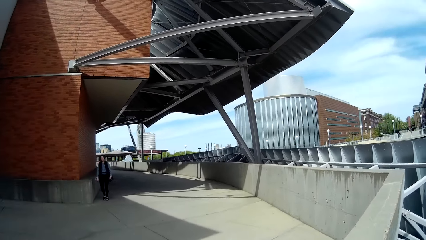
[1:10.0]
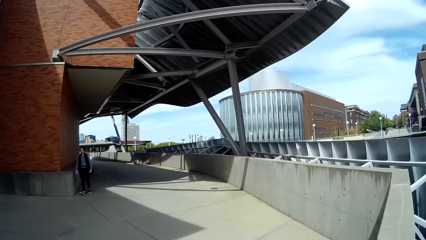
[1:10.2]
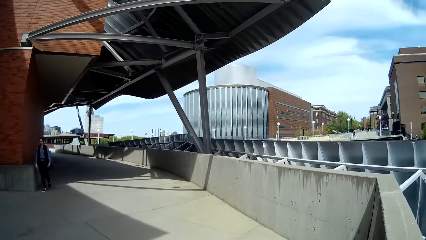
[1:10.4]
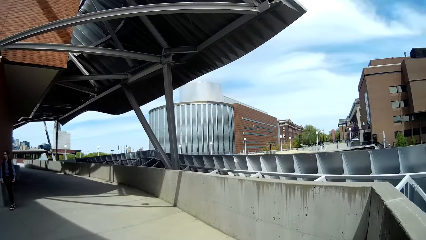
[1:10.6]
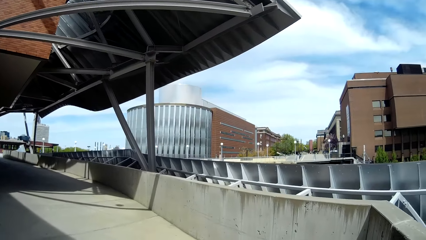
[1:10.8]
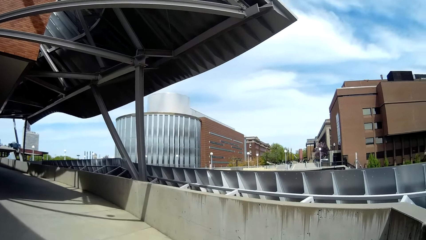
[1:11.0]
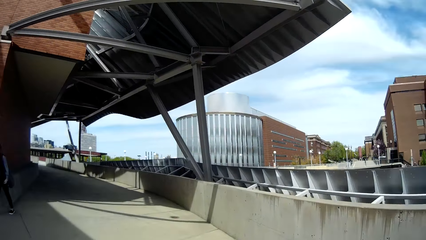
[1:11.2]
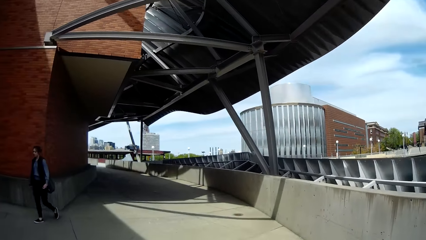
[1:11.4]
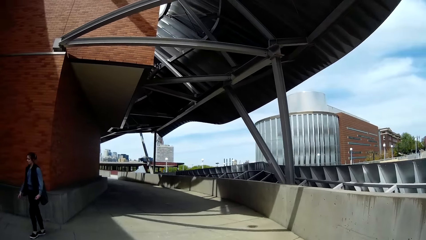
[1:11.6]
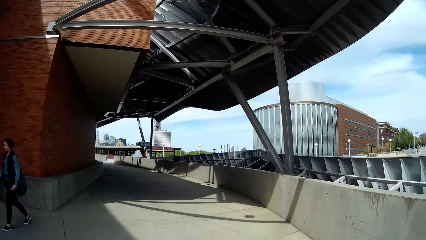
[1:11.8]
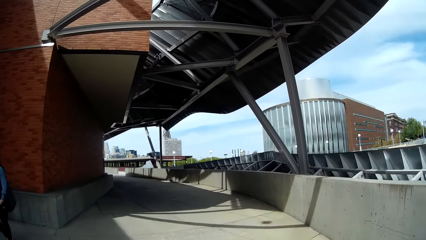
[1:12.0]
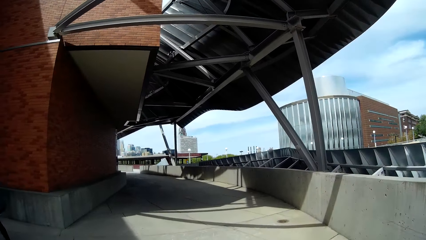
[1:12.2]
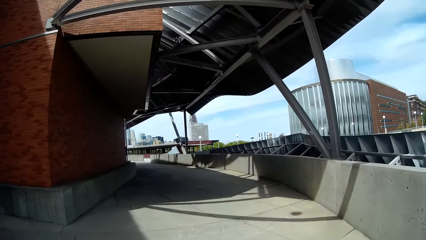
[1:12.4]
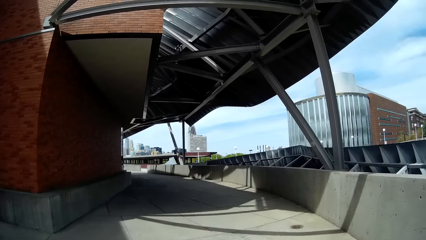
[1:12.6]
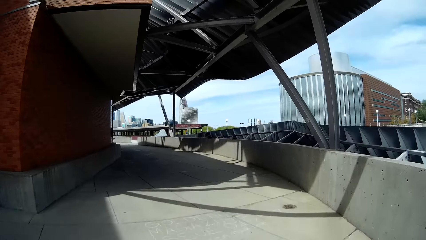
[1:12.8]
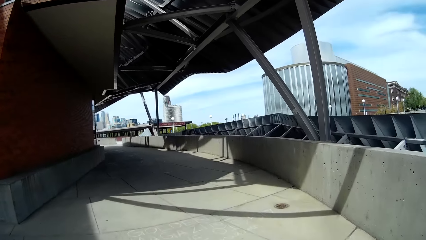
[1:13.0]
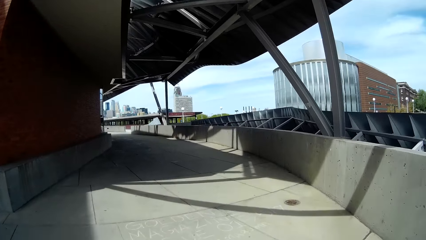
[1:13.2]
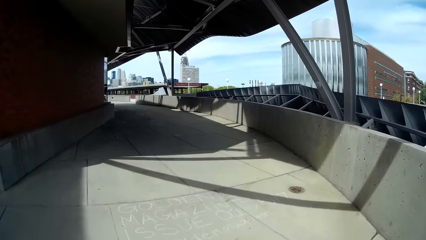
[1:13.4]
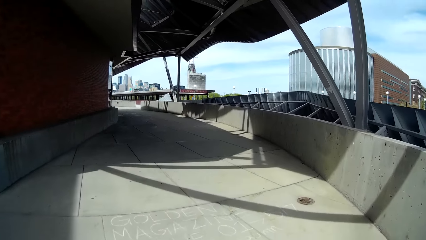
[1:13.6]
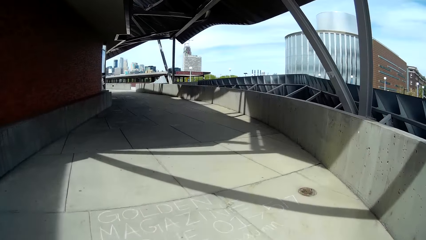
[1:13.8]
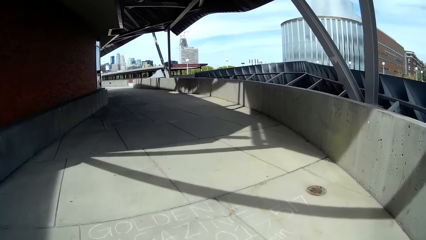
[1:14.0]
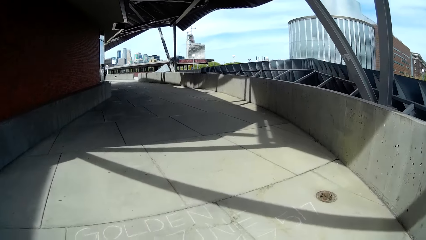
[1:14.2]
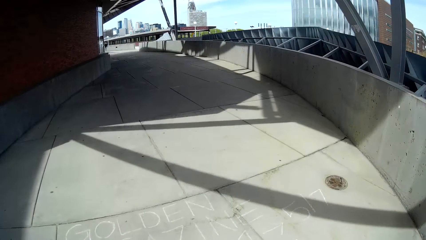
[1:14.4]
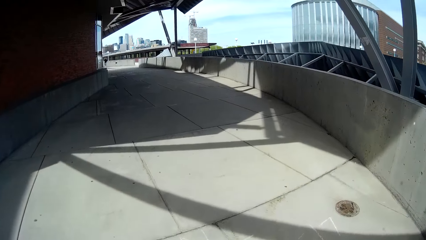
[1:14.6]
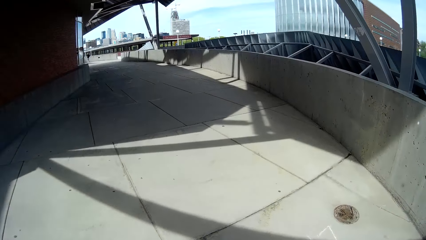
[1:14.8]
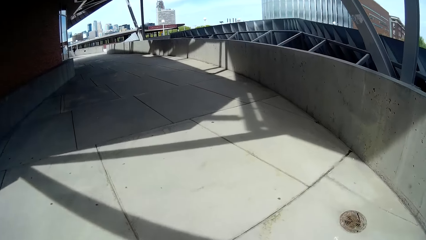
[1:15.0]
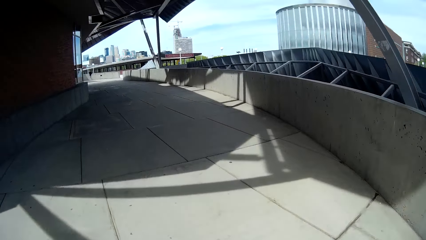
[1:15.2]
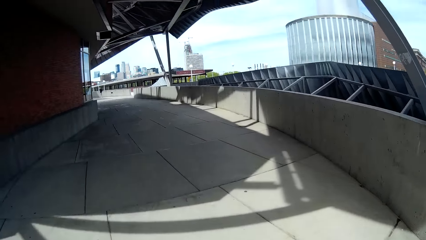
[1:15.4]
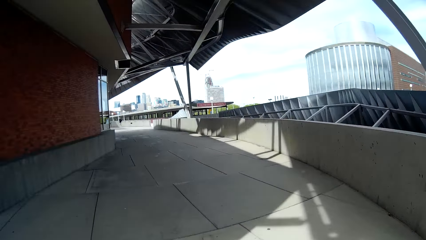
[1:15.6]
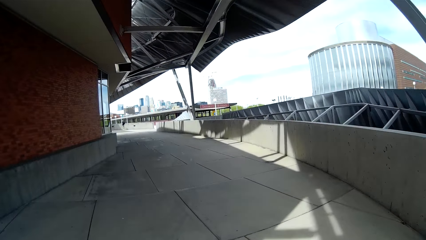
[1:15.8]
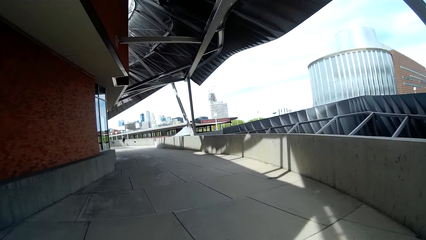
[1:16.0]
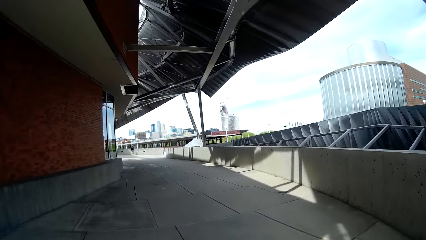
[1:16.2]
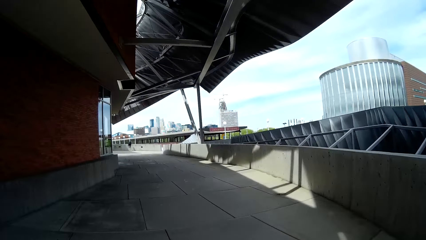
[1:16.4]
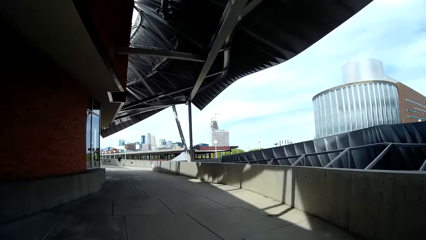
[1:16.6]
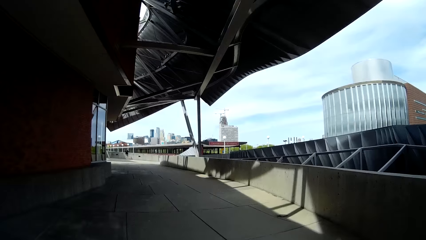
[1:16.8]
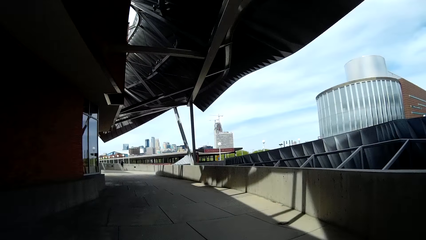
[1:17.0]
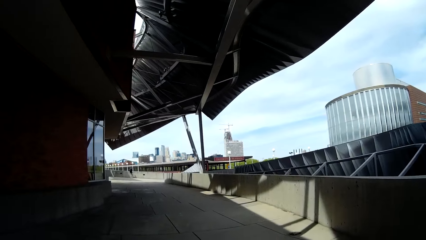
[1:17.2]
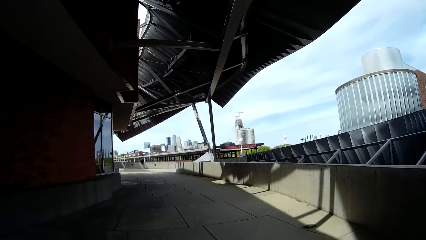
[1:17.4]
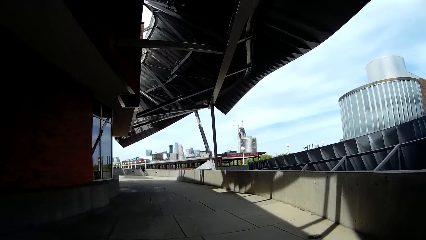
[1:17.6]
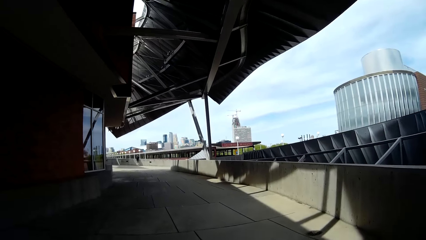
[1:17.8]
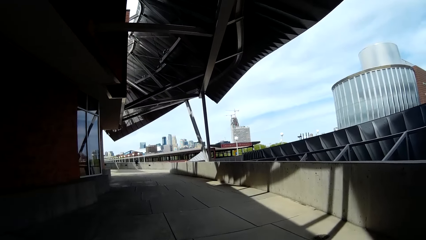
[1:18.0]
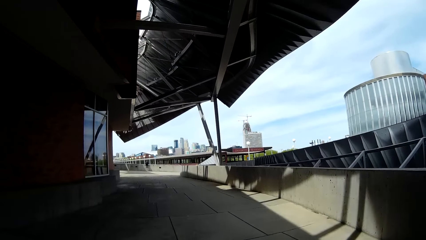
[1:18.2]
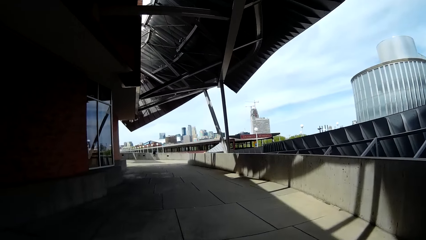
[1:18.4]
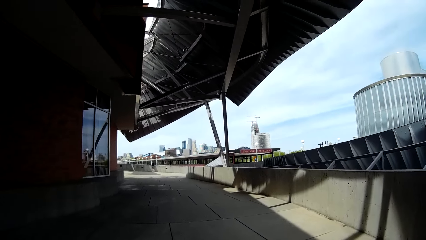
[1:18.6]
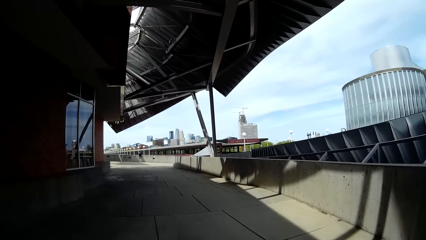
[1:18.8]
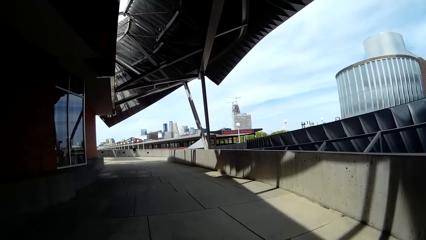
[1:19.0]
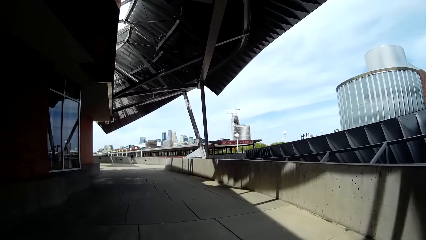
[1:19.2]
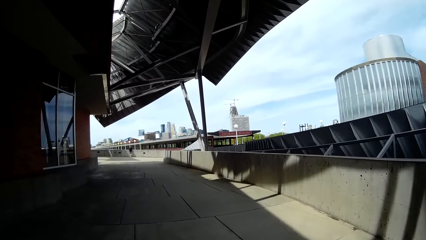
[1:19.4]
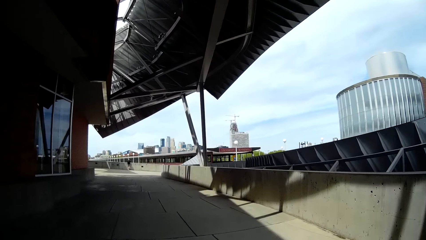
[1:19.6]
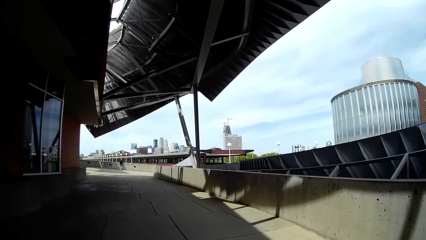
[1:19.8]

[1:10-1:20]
A woman walks past the camera wearer. A man stands near a short wall.

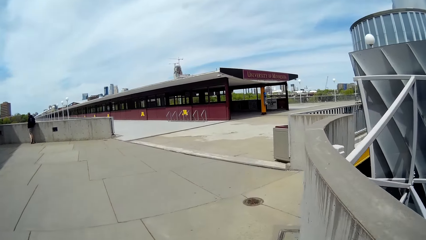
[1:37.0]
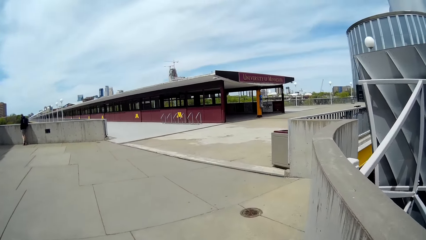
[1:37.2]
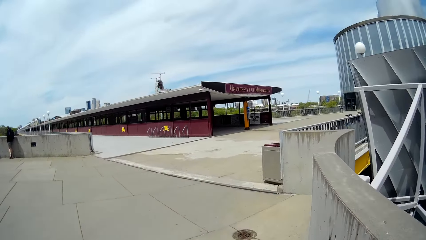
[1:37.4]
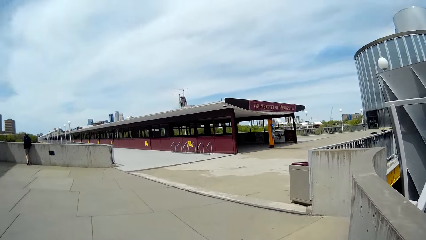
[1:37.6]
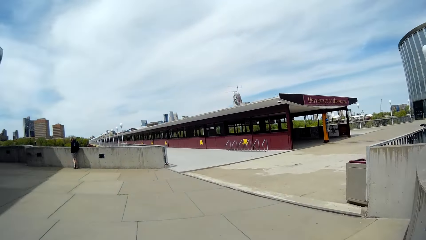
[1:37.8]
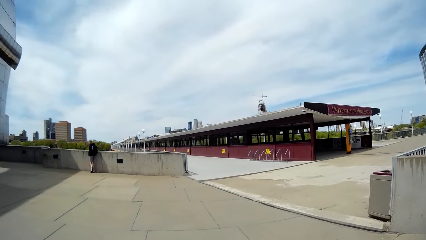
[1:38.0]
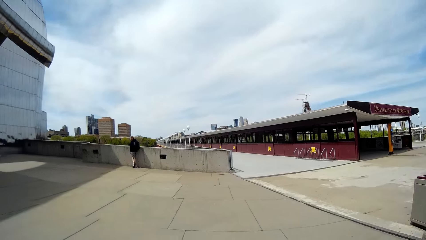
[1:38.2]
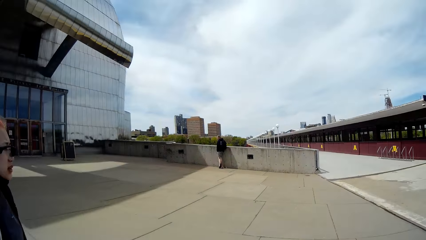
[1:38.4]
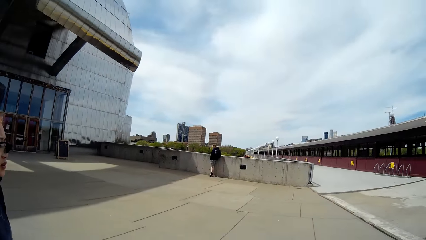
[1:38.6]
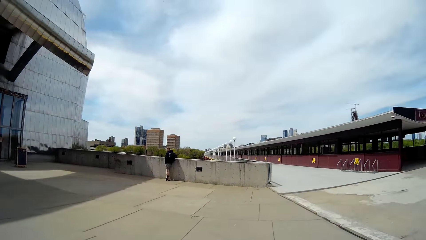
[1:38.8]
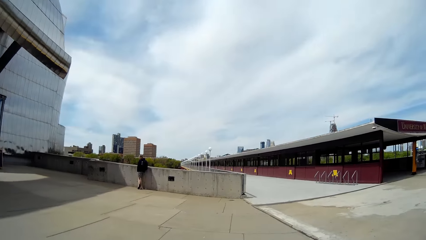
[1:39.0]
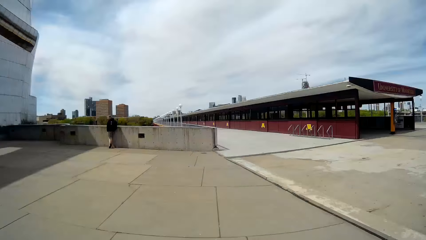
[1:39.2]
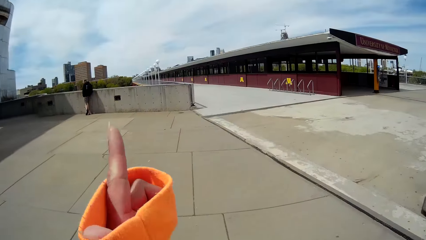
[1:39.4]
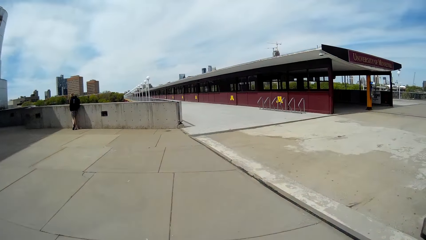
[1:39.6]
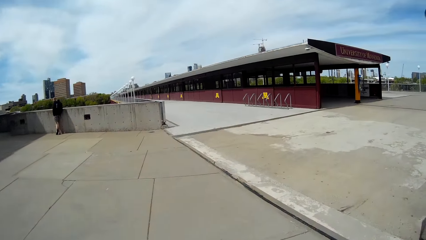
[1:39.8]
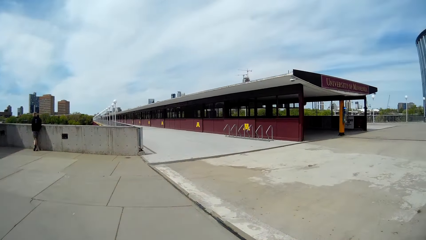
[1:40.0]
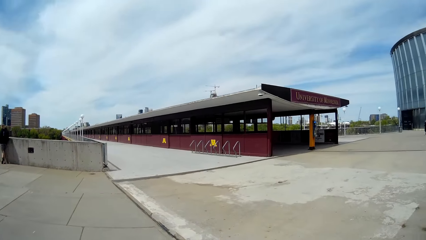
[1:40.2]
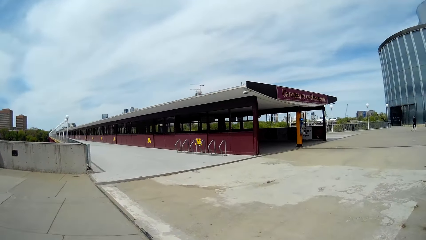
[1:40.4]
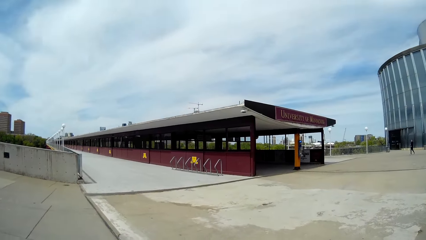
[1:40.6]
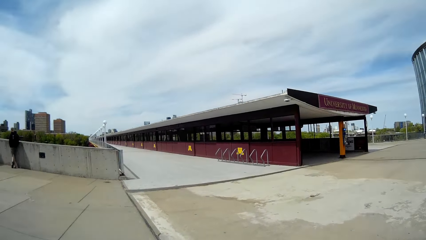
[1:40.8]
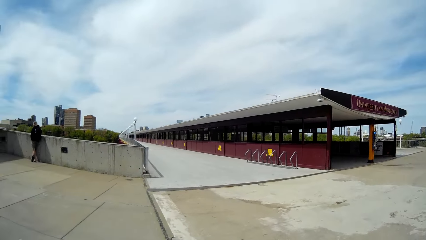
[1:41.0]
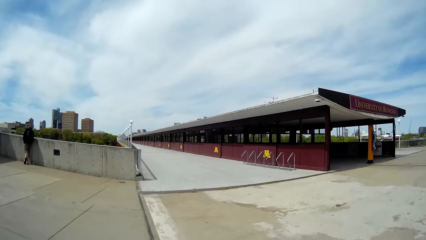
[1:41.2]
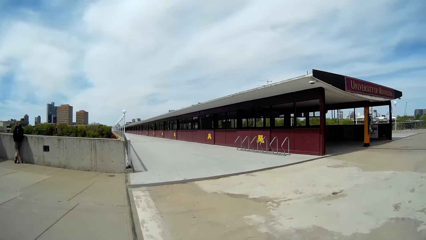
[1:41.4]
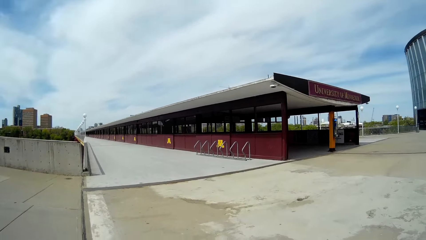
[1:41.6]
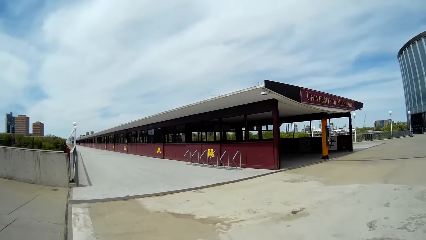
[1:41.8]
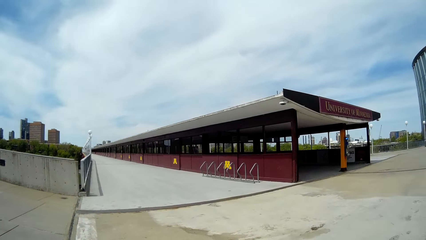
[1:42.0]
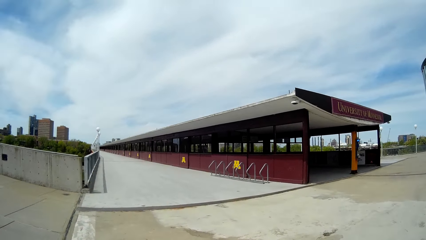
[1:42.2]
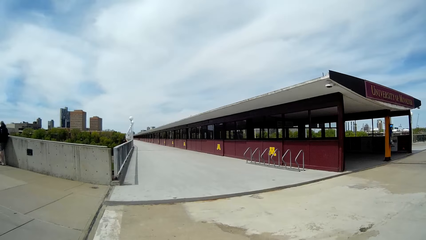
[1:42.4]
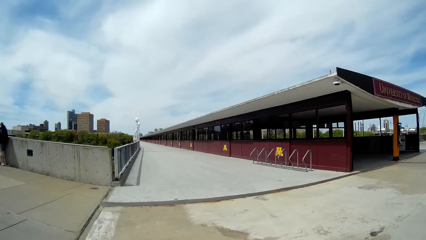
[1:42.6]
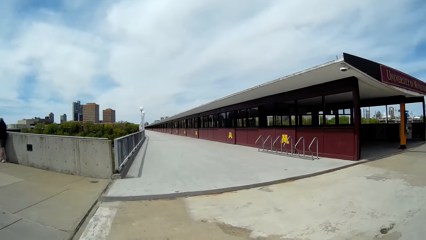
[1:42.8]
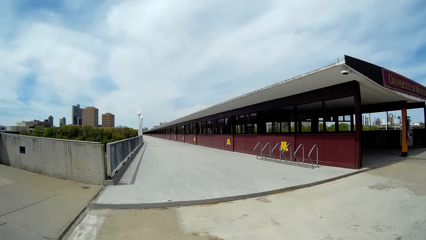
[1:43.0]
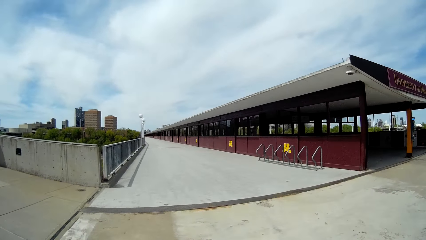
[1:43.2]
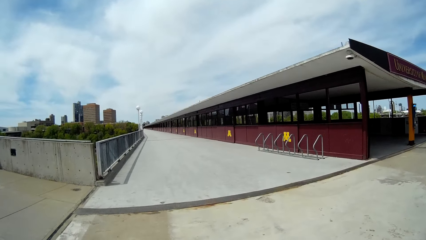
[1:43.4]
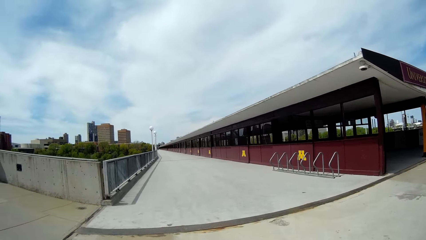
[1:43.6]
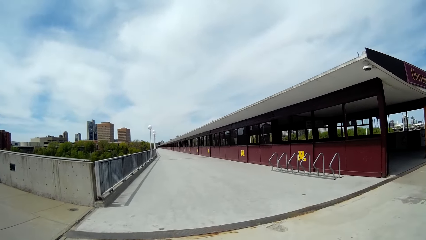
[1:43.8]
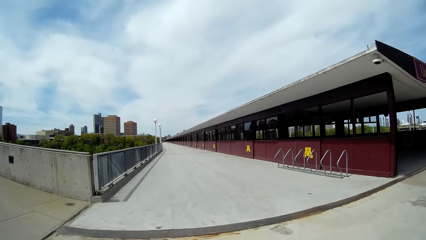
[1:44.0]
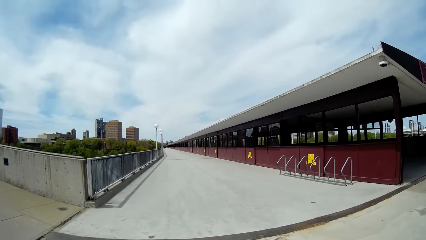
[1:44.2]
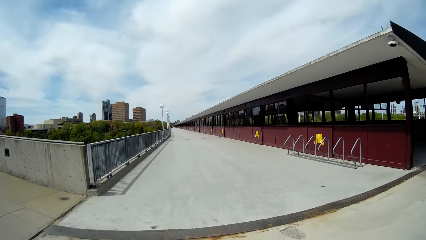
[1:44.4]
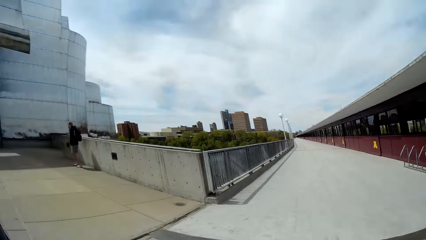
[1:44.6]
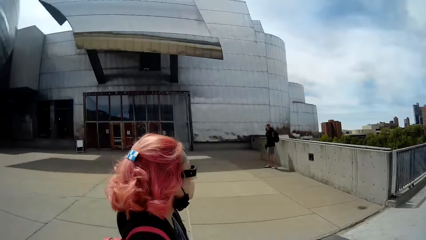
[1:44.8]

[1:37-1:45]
A woman talks. The camera wearer gesticulates with her left finger. She talks to the woman. She walks around. She looks towards the man.
